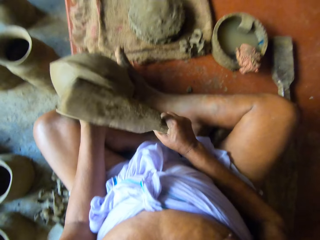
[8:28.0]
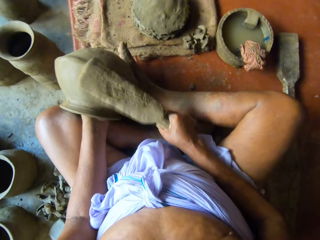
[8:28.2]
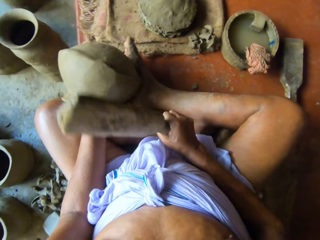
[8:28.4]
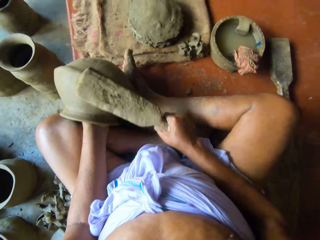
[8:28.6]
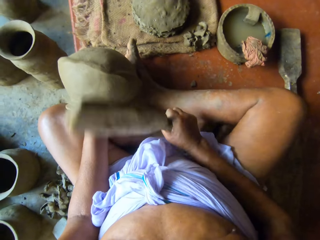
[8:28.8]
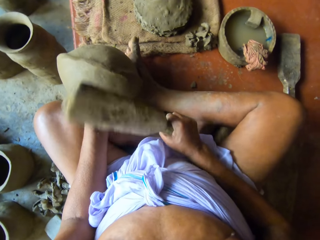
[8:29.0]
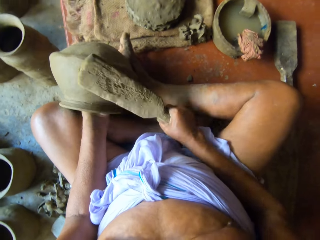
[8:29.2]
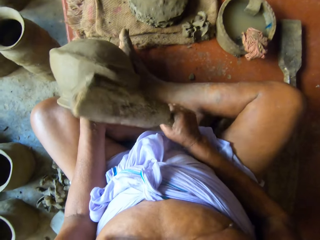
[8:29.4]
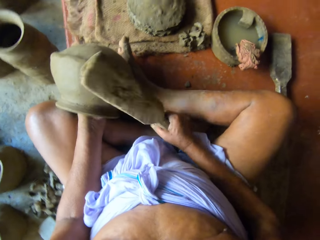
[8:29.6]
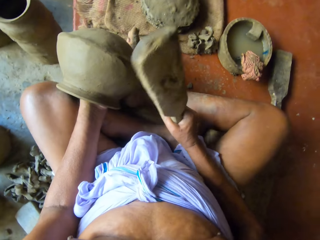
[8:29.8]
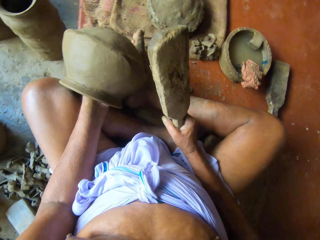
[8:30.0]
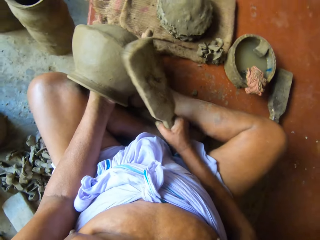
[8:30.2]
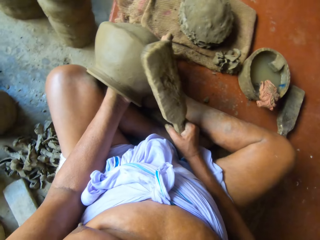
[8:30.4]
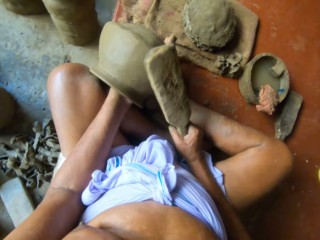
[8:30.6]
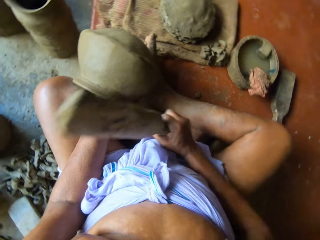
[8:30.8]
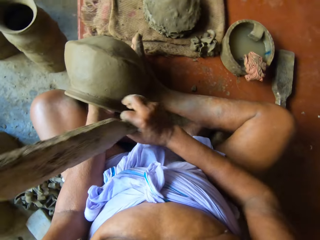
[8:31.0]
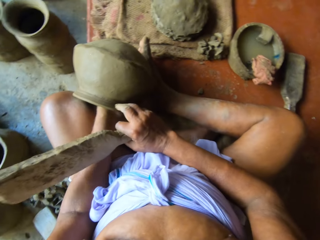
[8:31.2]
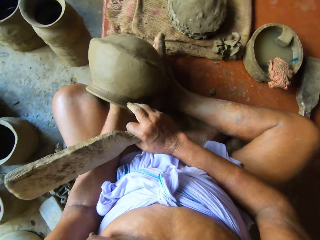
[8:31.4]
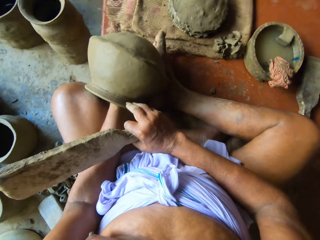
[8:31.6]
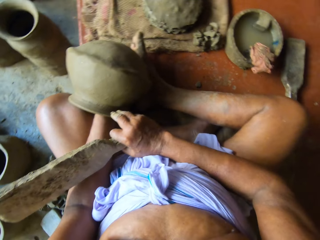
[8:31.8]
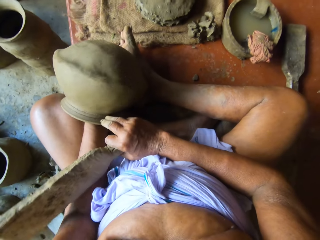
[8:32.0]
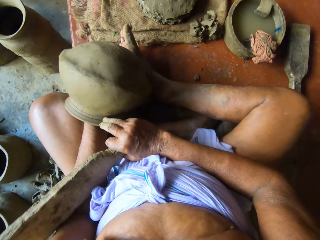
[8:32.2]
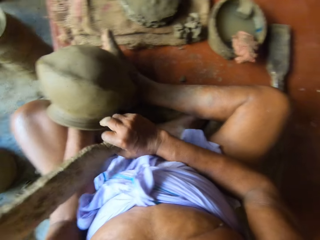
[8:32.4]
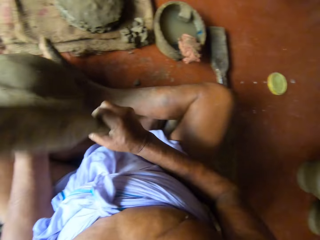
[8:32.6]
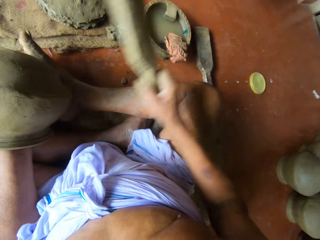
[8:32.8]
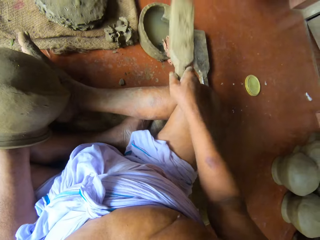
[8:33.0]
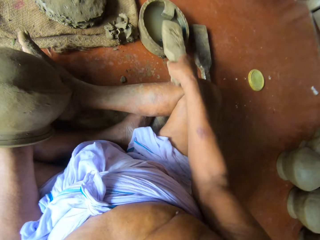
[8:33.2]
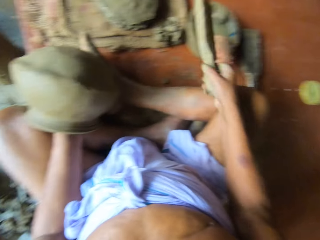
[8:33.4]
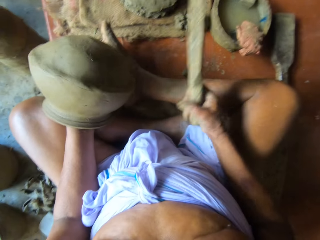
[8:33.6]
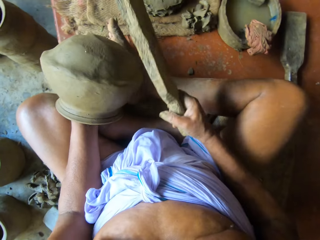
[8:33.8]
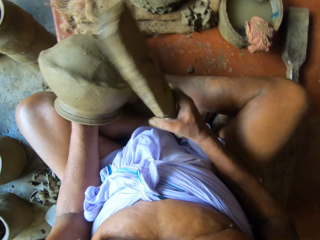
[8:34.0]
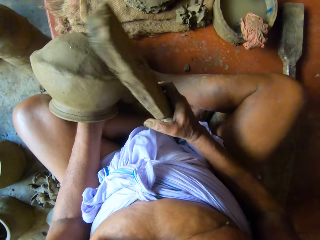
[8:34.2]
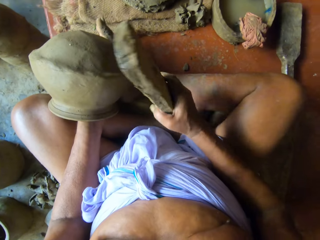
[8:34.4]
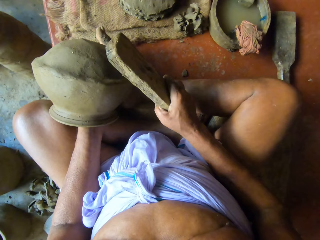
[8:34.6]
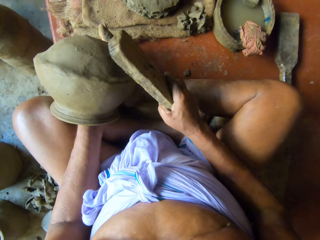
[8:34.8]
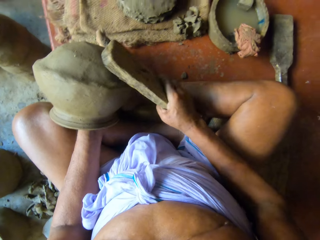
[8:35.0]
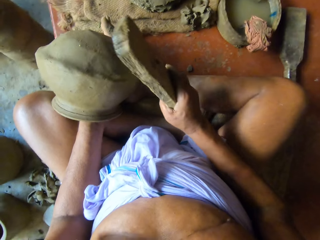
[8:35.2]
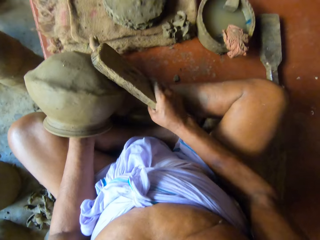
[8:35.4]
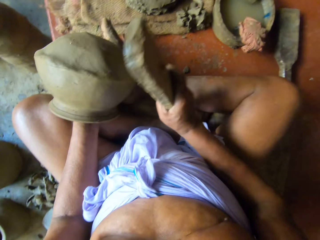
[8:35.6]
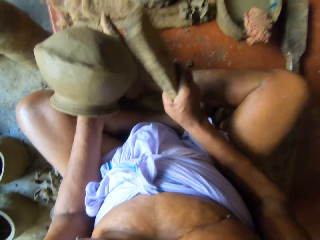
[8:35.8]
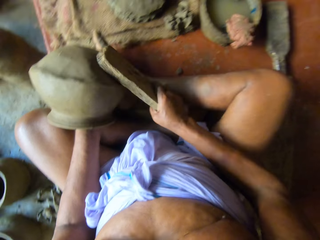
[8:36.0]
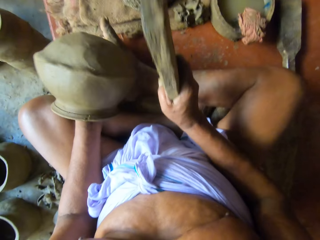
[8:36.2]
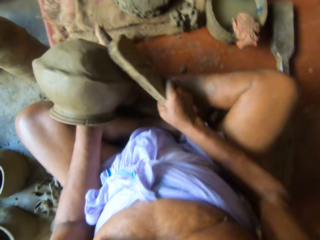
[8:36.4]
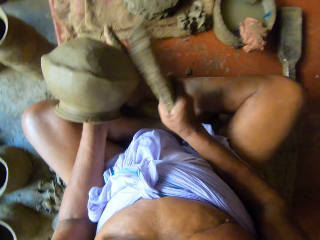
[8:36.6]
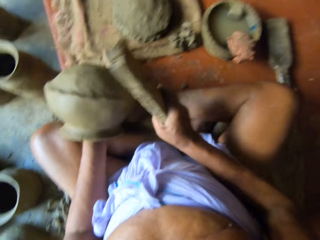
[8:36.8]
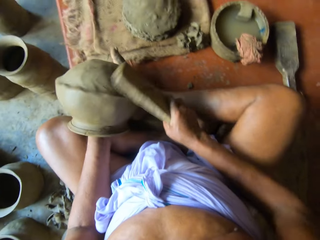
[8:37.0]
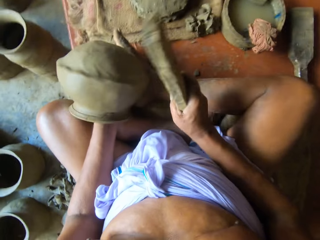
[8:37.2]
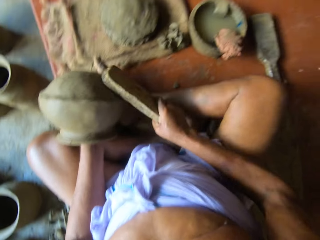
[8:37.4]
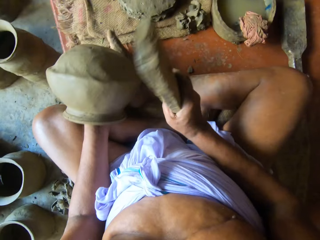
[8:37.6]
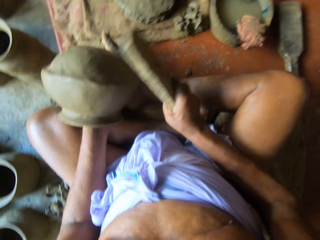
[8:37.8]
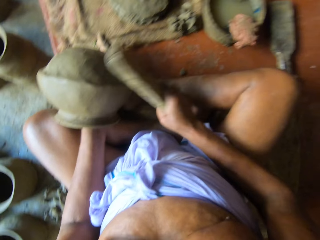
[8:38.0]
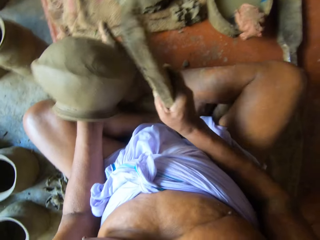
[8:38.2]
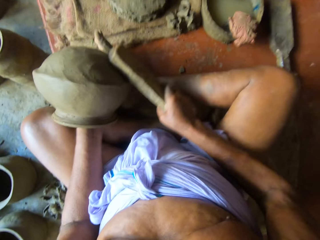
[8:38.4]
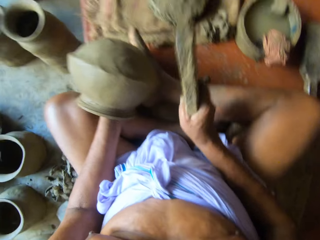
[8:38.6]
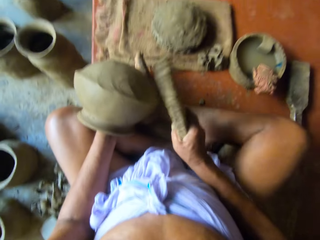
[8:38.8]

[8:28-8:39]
The camera wearer touches the pottery with his right hand. He spins the pottery with his left hand. He examines the mould clay pot. He touches the rag on the edge of the bowl with the wood in his right hand. He places the wood on a wet piece of cloth. He hits the side of the pottery with the wood in his right hand.

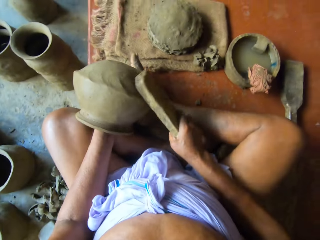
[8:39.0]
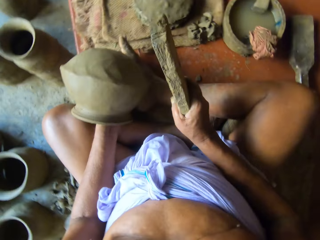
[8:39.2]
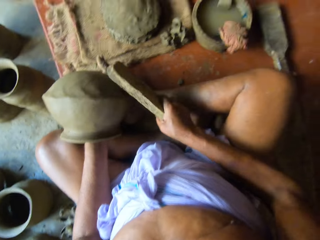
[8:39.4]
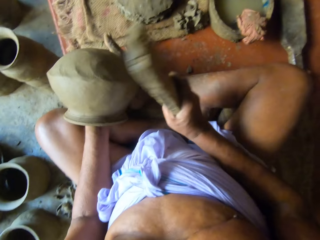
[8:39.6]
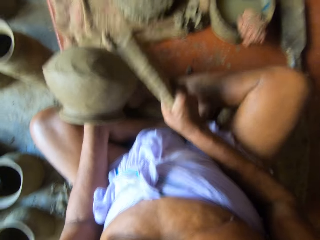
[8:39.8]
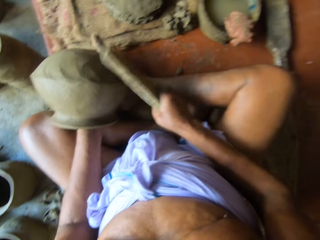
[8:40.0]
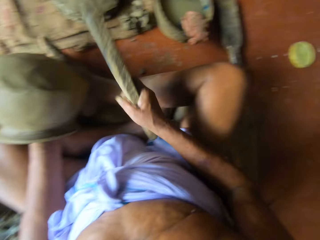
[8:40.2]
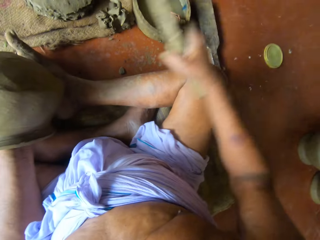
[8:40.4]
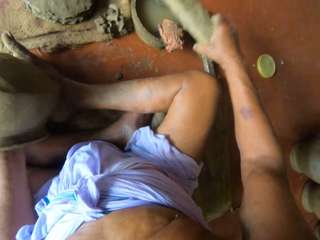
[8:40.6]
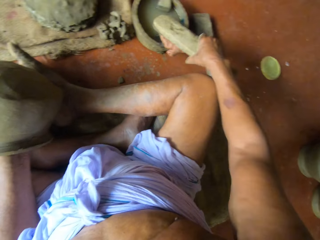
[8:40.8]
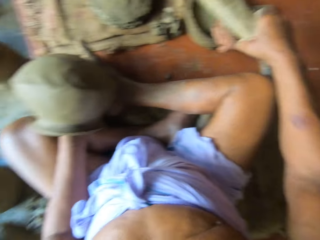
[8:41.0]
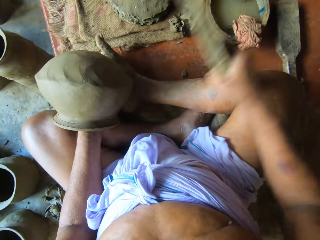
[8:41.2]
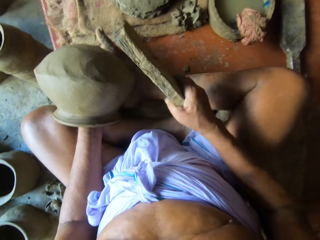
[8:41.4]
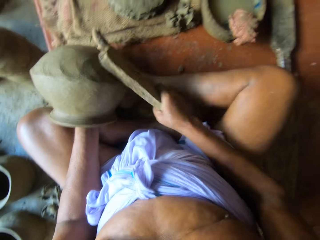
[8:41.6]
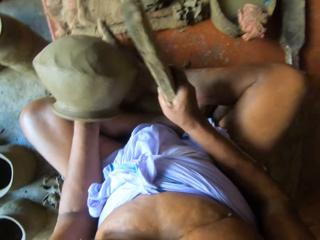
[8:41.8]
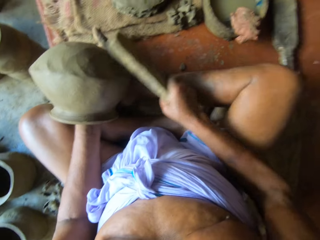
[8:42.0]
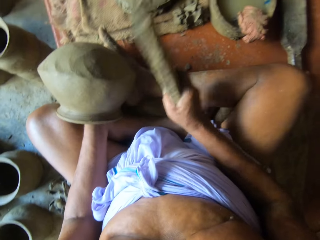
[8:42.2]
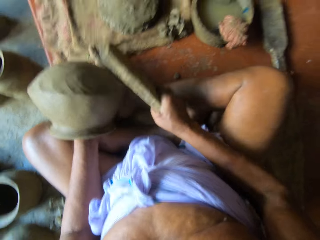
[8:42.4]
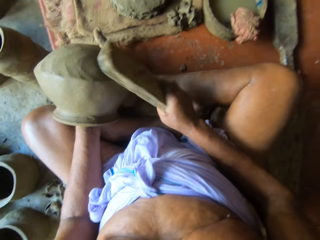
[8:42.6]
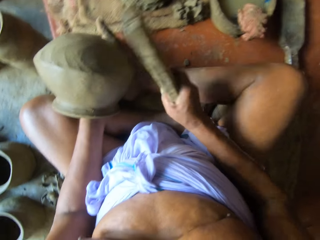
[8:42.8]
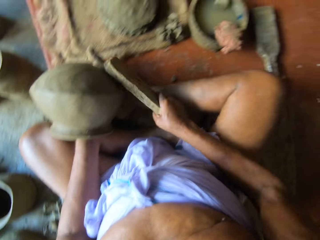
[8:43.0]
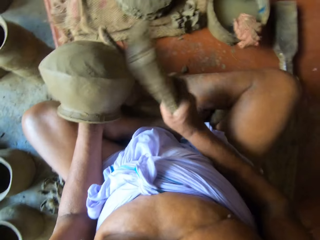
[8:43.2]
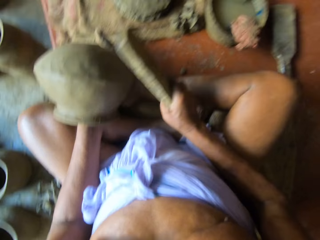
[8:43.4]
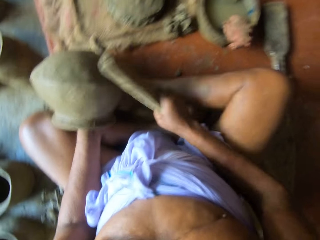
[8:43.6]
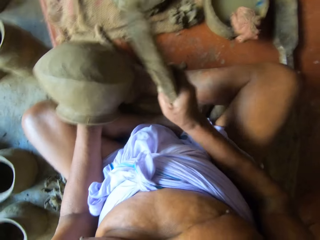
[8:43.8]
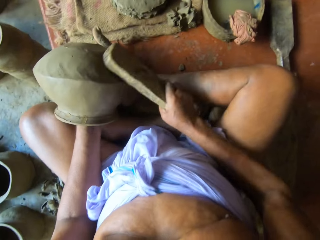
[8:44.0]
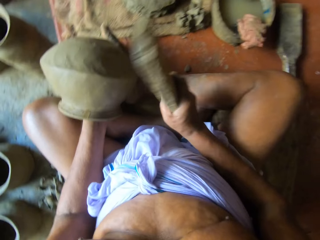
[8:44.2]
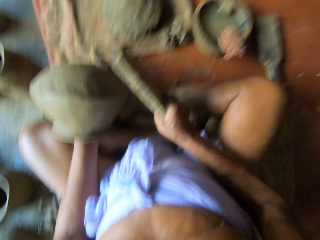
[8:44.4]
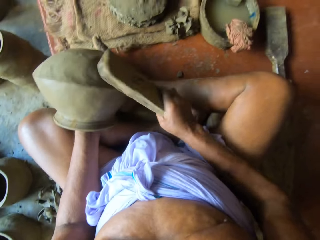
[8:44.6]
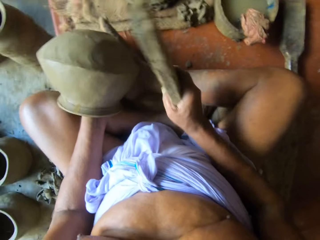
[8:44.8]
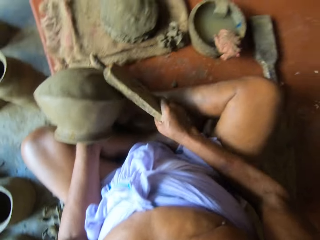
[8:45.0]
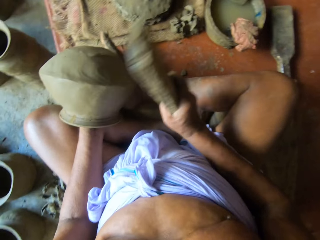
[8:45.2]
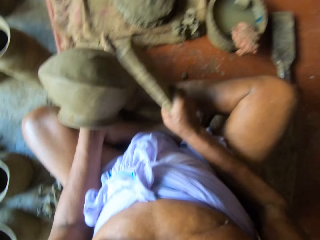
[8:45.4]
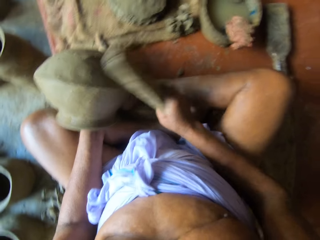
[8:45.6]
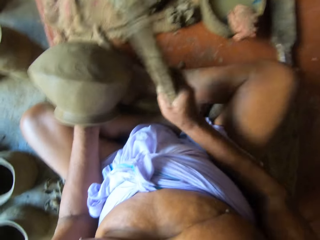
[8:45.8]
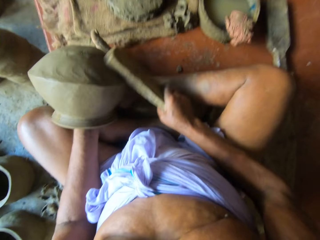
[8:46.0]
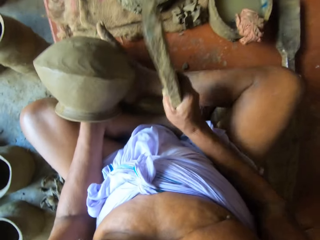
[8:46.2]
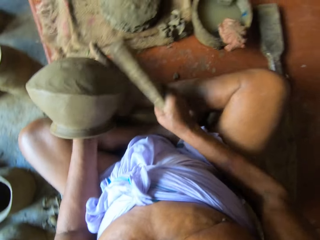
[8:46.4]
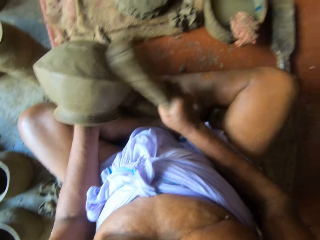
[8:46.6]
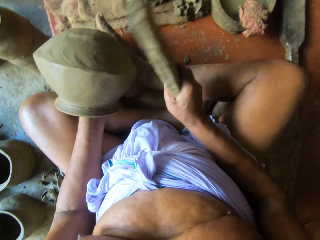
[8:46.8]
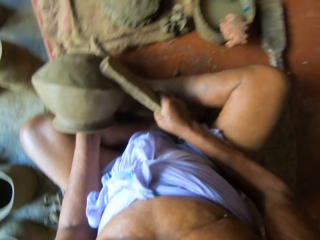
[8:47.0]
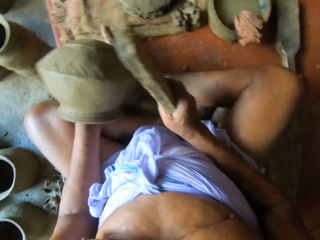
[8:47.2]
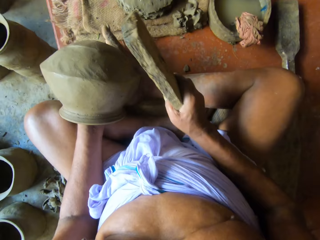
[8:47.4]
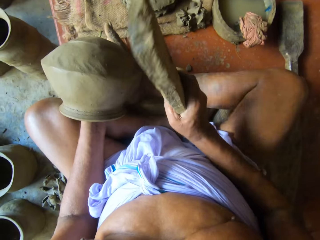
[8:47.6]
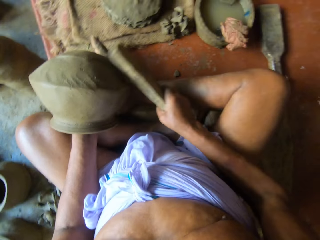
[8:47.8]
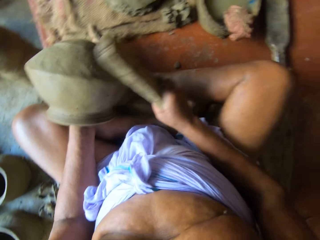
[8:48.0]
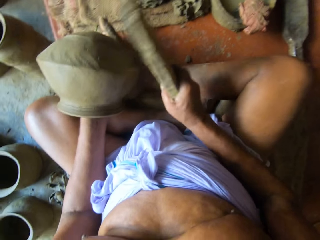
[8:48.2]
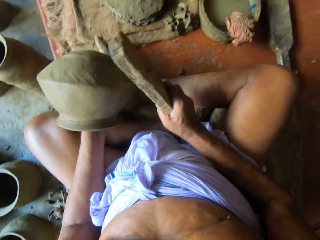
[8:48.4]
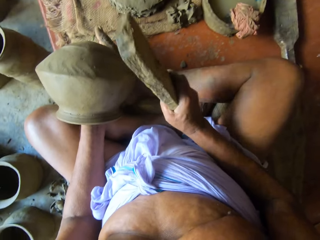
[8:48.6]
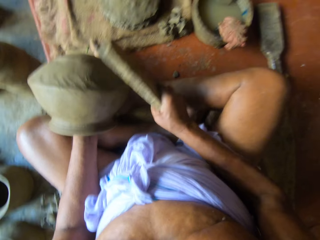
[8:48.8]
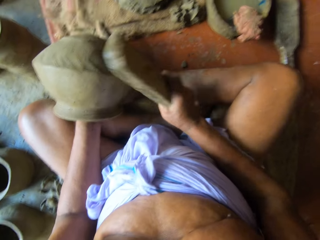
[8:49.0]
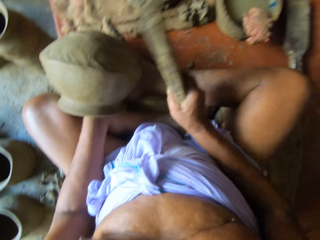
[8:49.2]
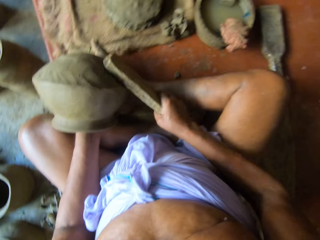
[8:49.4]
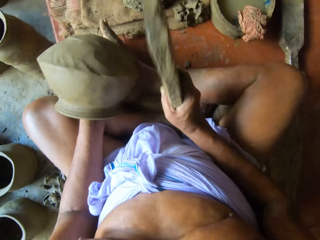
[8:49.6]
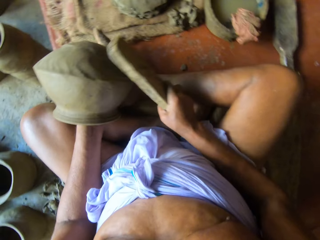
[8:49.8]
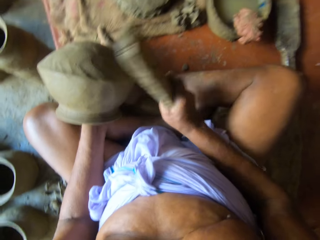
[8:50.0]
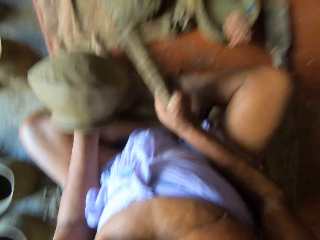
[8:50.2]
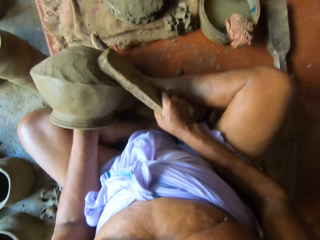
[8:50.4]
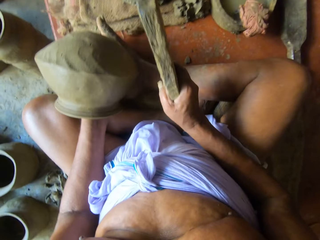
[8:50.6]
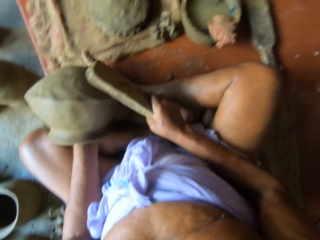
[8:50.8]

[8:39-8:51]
The camera wearer touches the rag on the edge of the bowl with the wood in his right hand. He places the wood on a wet piece of cloth. He hits the side of the pottery with the wood in his right hand.
